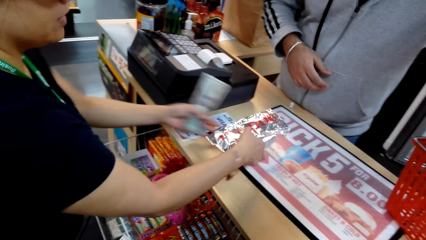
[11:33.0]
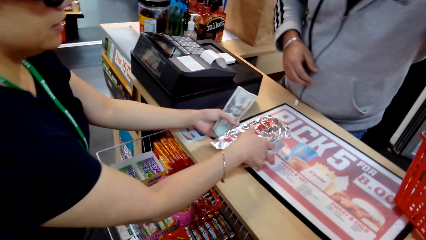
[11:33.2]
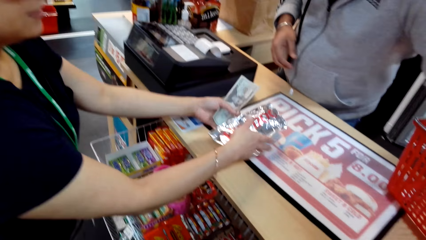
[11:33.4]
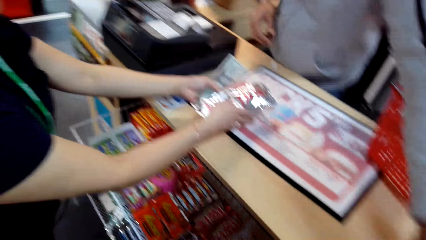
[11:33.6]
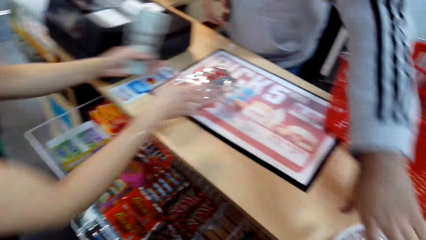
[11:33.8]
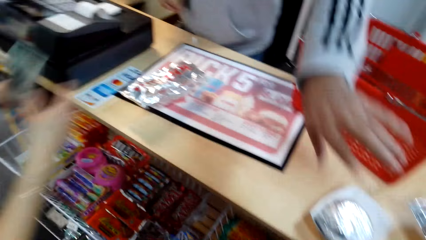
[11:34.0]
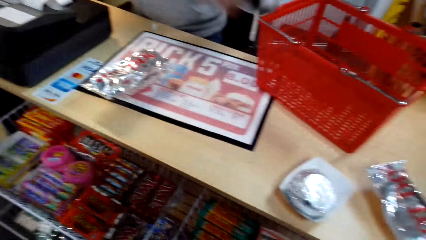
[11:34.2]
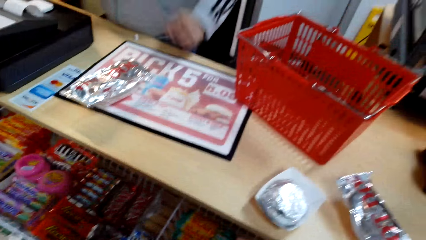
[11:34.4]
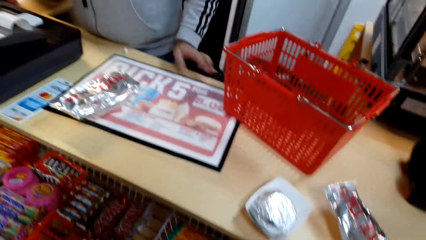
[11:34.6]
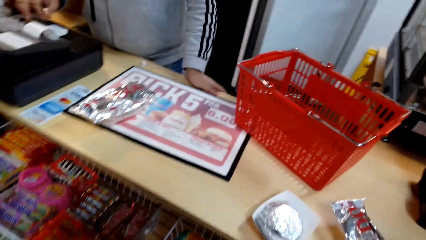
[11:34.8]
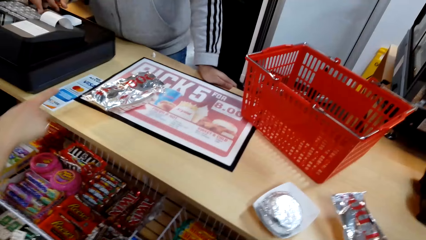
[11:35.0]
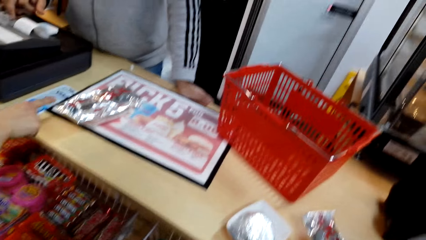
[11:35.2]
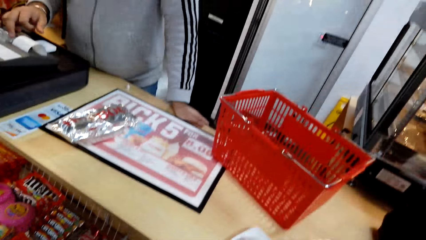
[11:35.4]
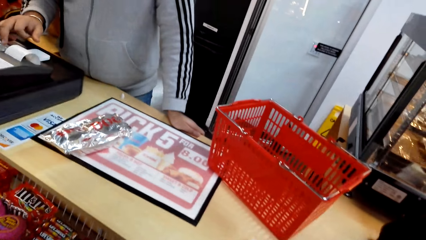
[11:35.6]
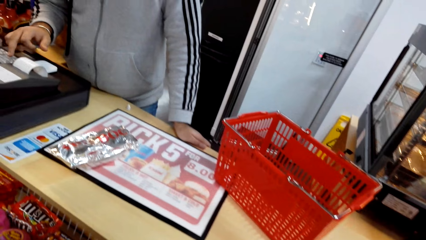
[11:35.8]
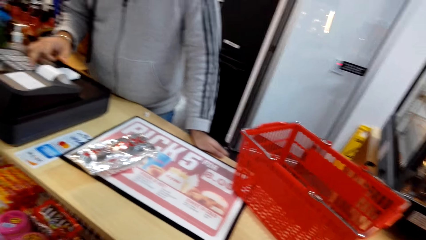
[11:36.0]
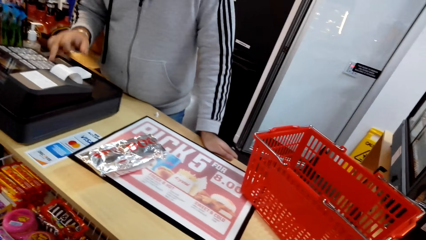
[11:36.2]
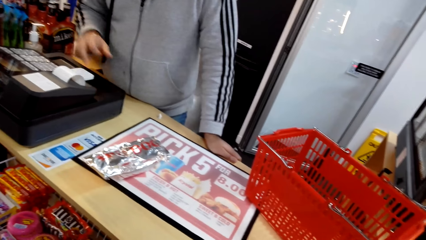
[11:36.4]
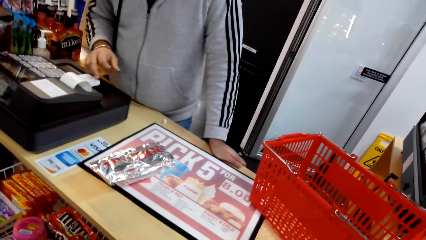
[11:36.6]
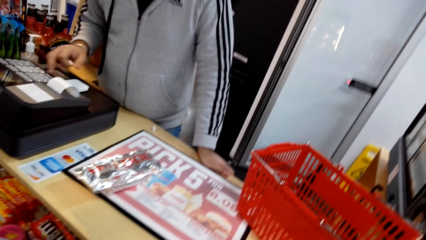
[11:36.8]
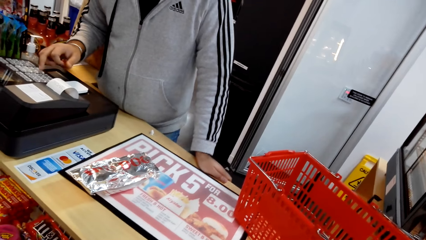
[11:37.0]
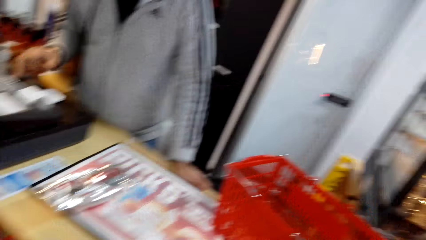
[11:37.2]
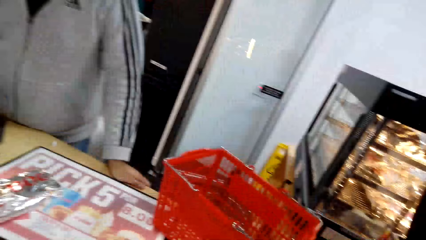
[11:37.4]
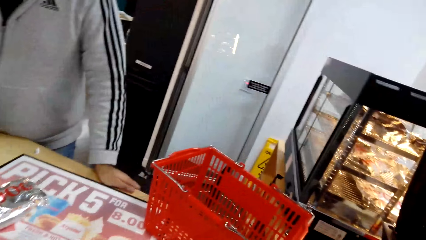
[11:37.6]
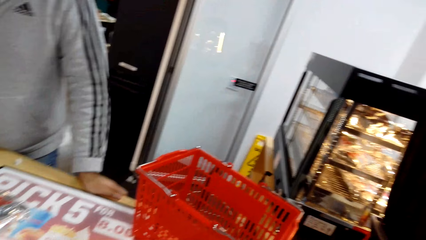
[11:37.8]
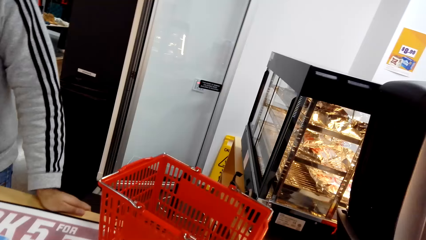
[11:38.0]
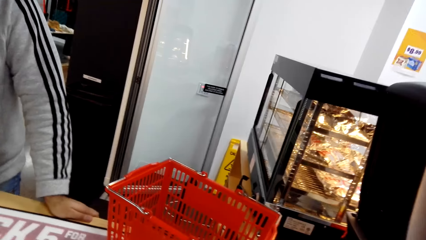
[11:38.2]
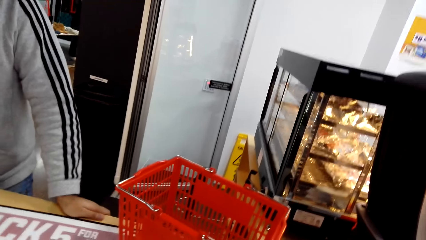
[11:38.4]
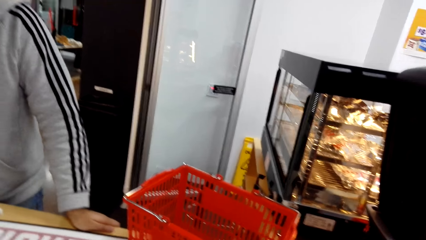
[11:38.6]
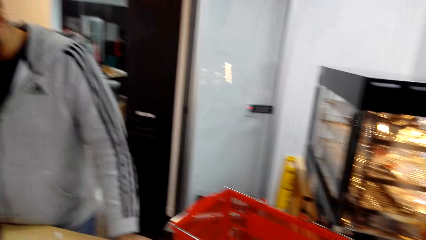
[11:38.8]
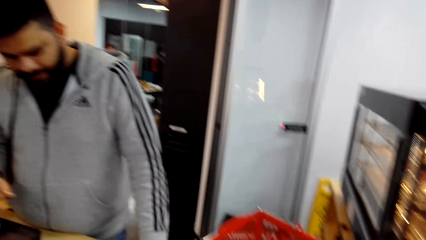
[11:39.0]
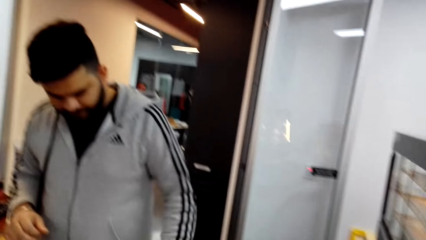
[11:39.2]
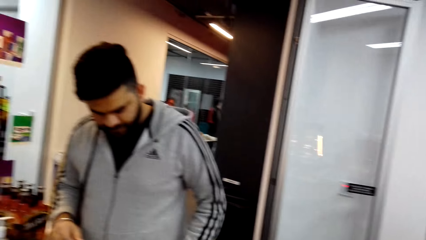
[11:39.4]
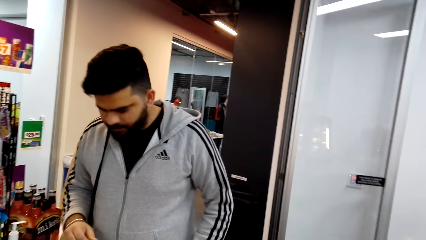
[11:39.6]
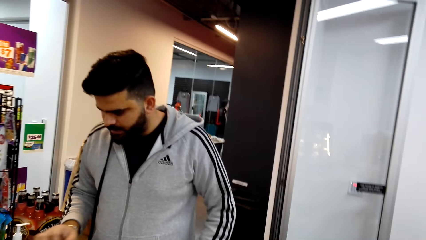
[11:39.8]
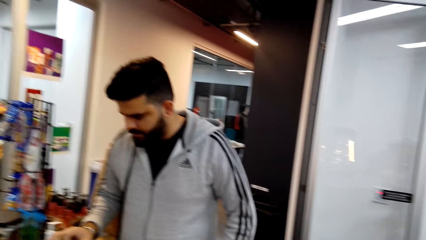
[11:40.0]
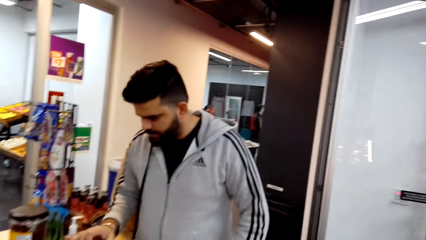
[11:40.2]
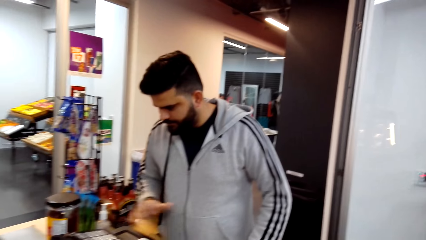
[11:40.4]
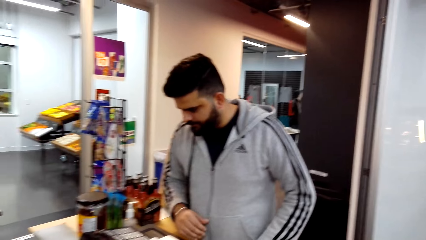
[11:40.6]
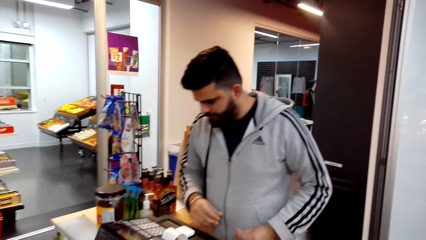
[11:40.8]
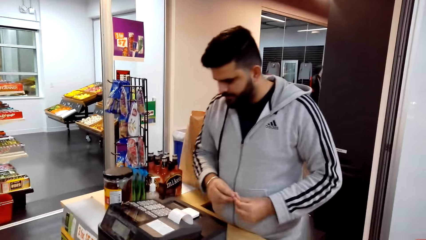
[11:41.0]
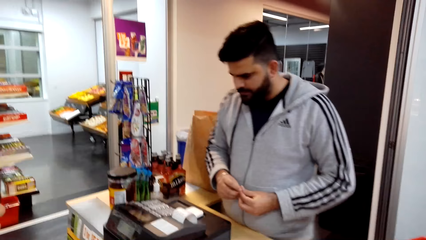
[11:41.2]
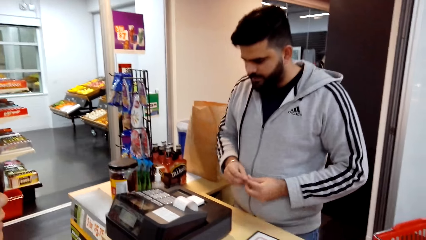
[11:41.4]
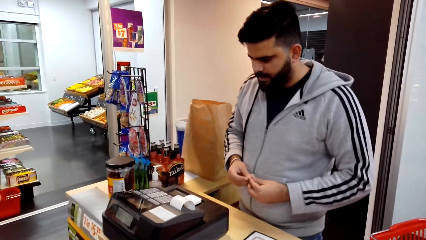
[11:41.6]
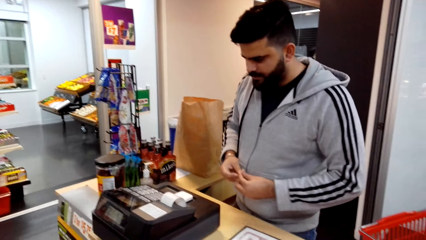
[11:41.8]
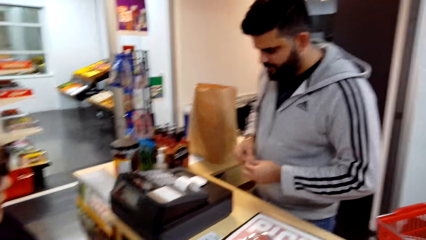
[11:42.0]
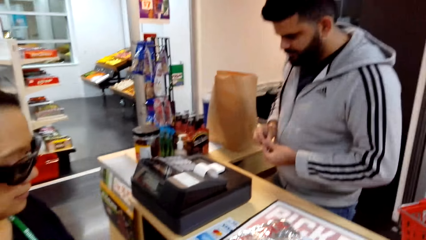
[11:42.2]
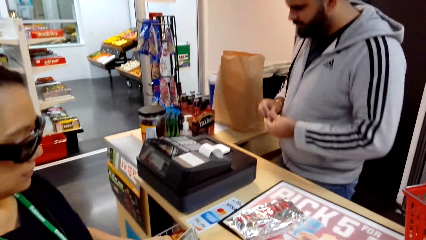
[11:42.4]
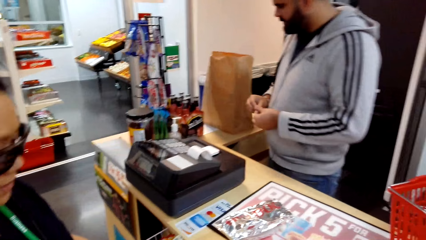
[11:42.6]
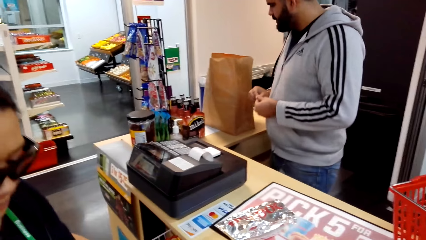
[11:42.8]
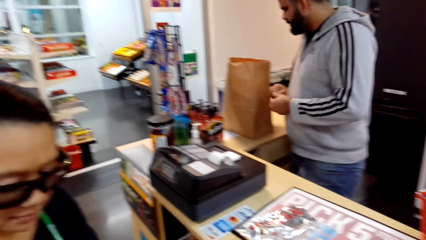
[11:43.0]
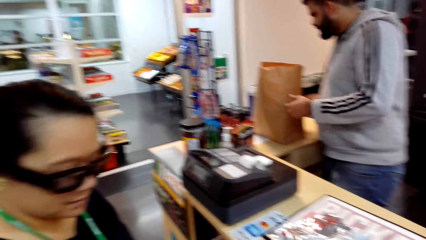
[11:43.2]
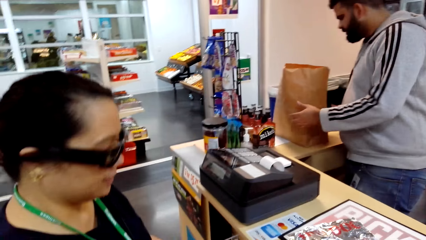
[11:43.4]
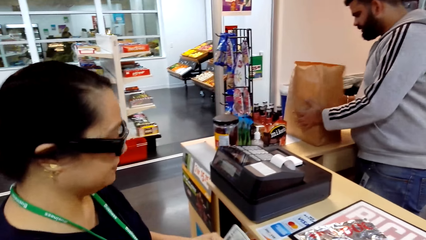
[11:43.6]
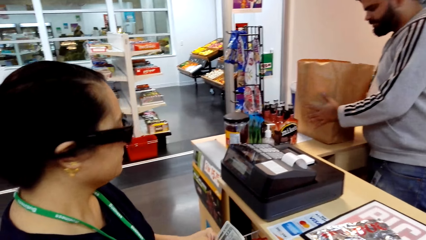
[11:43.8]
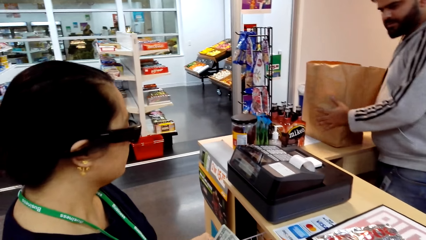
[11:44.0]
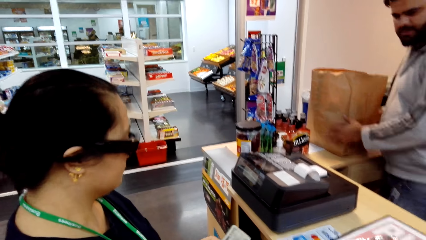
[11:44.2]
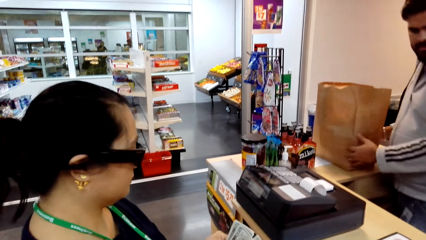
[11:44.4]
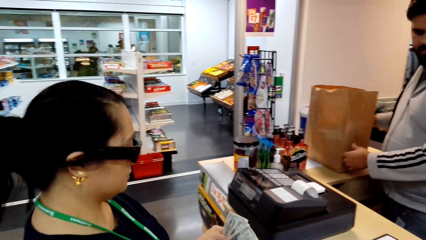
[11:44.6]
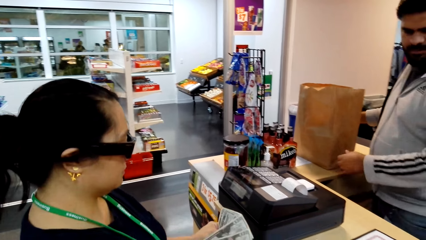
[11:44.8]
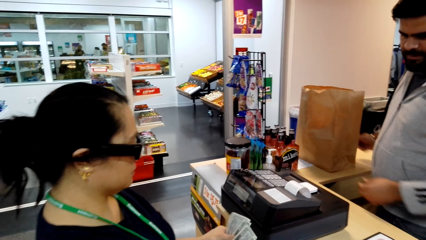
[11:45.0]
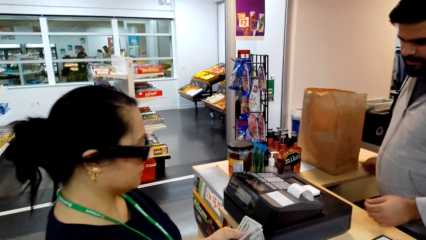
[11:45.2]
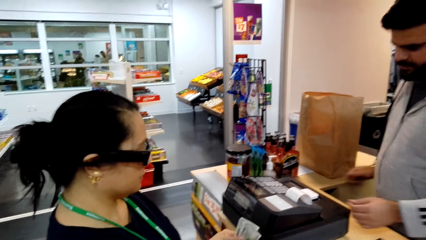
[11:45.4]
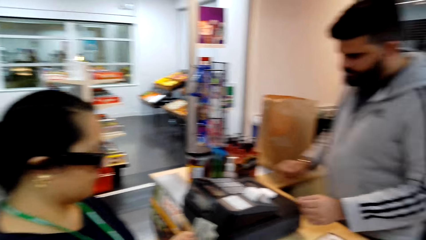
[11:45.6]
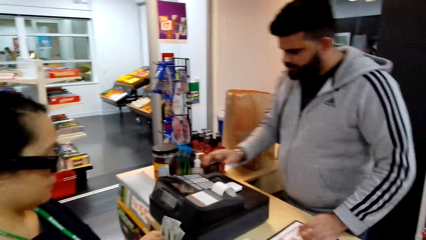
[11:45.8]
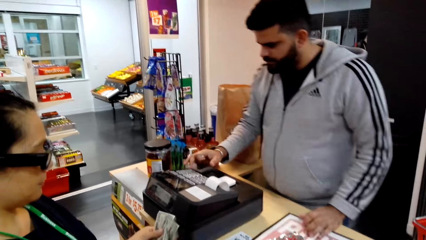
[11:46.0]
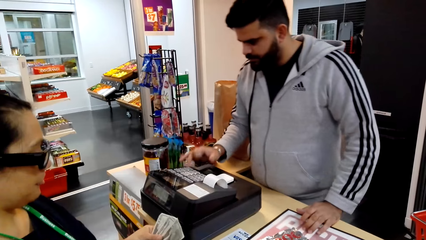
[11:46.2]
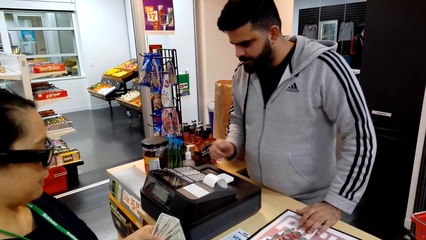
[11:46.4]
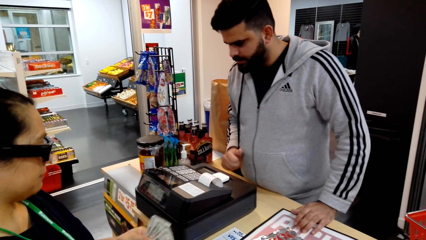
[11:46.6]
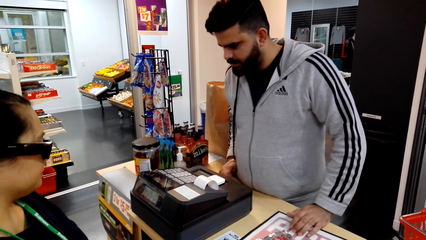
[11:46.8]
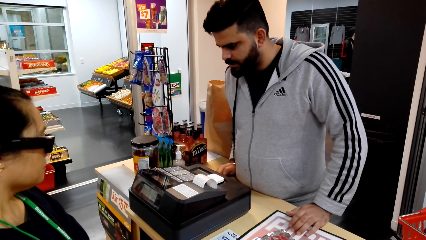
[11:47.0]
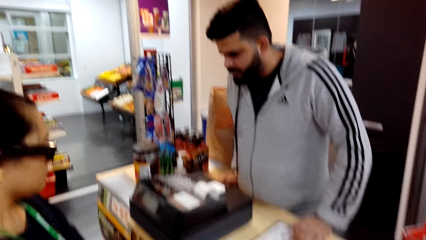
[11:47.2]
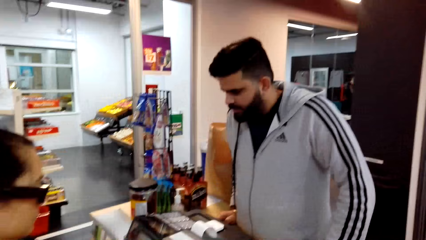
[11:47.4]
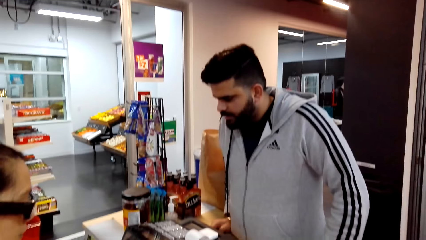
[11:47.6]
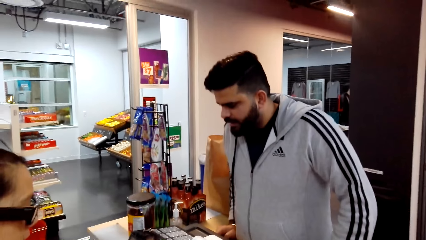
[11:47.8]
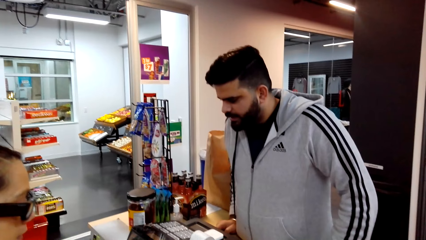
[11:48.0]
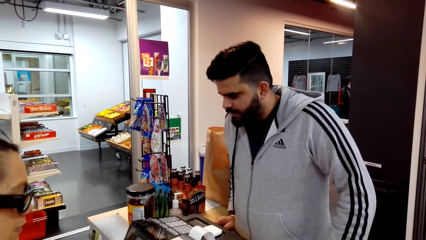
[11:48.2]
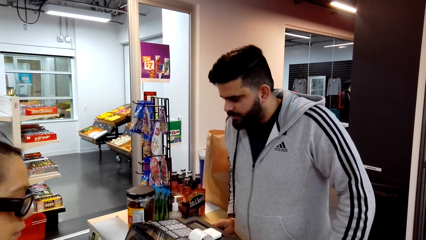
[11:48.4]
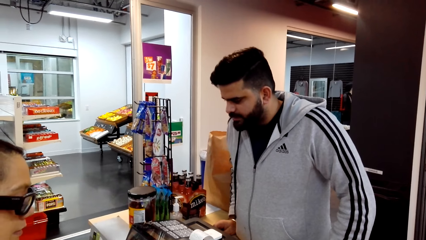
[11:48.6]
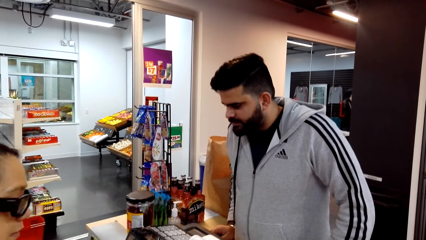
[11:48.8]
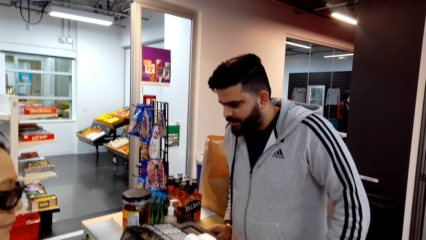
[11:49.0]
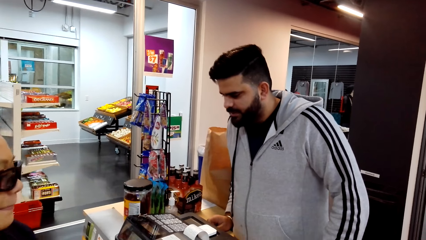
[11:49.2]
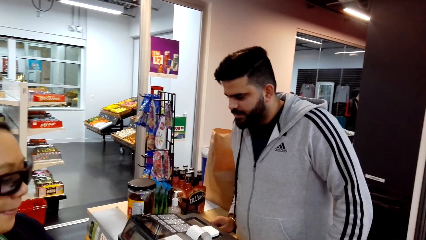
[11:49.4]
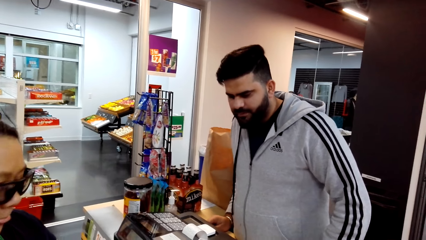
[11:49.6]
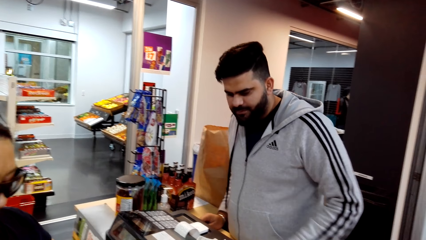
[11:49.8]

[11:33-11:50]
A woman puts the hot dog on the counter. She talks to the cashier and picks the foil of something with her right hand. The cashier touches the foil with his left hand. The woman talks to the cashier. She talks to the cashier again. The cashier touches the sale machine button with his right hand finger. He bills the goods. He talks to the woman. He talks to the woman again and touches the sale machine button with his right hand finger. The woman talks to the cashier. The cashier touches the paper bag. The camera wearer touches the package bag. The woman counts the money. The cashier talks to the woman and touches the sale machine button with his right hand finger.
